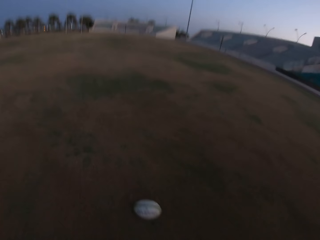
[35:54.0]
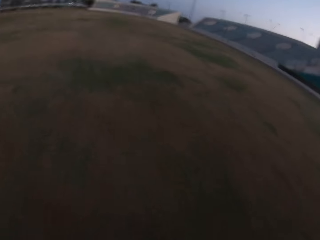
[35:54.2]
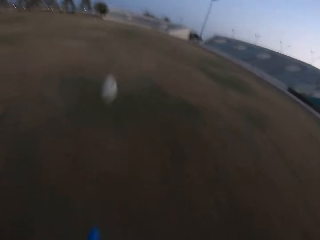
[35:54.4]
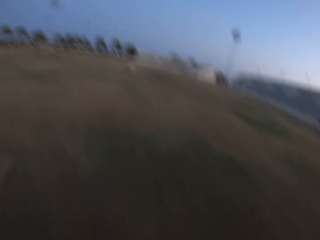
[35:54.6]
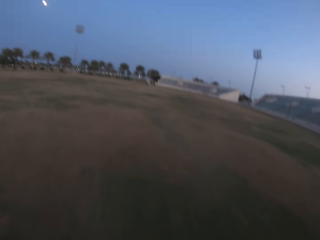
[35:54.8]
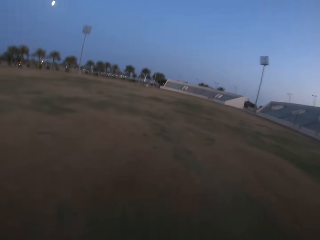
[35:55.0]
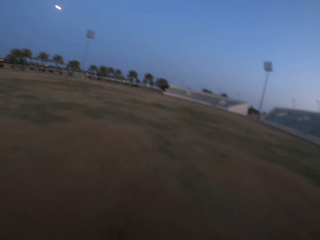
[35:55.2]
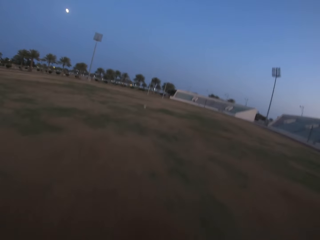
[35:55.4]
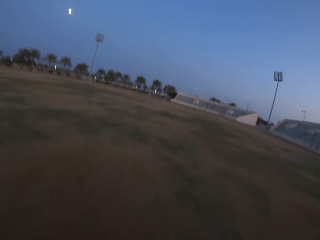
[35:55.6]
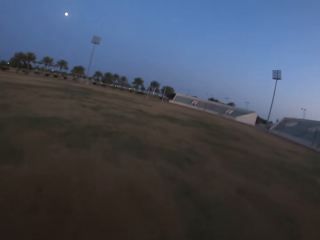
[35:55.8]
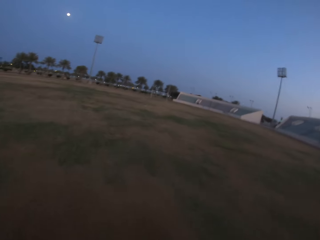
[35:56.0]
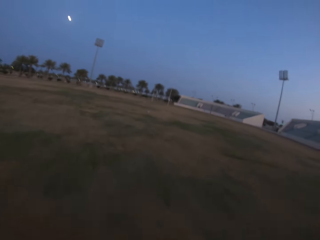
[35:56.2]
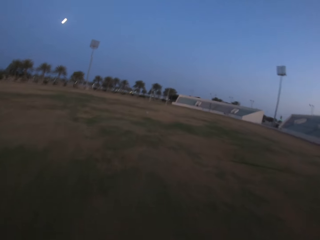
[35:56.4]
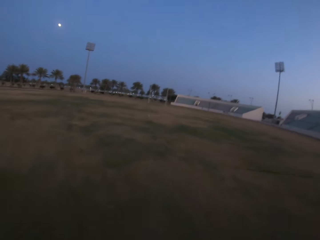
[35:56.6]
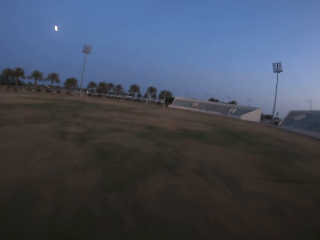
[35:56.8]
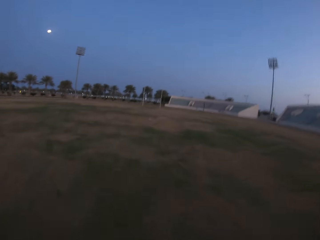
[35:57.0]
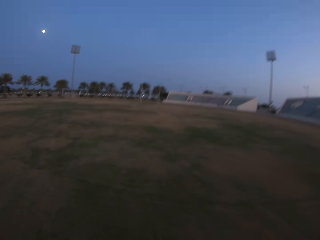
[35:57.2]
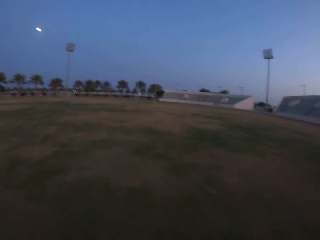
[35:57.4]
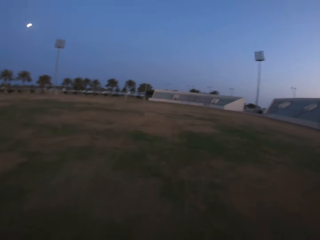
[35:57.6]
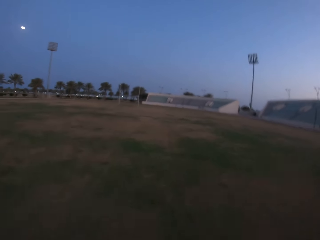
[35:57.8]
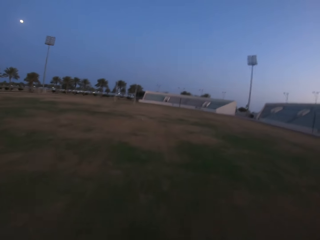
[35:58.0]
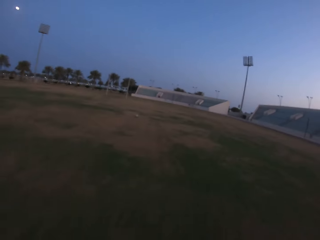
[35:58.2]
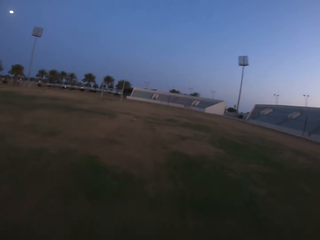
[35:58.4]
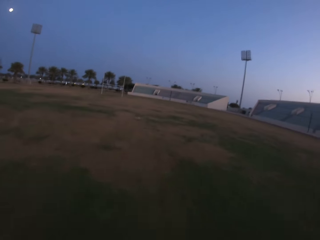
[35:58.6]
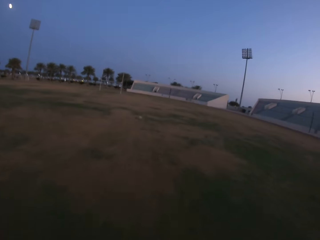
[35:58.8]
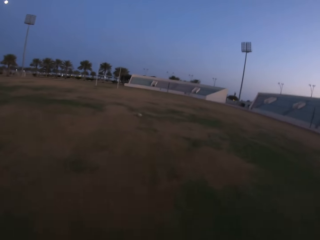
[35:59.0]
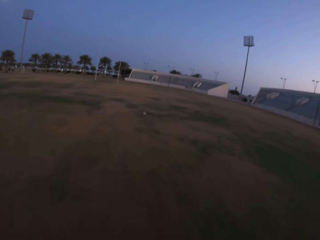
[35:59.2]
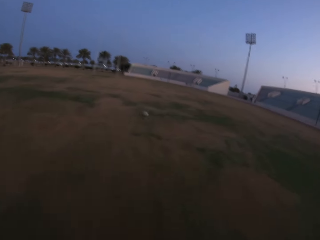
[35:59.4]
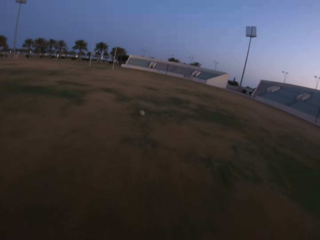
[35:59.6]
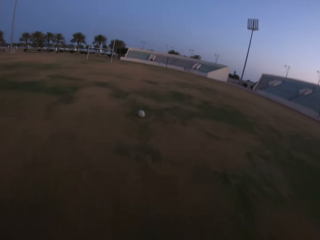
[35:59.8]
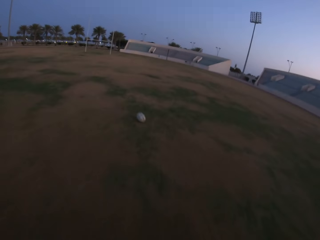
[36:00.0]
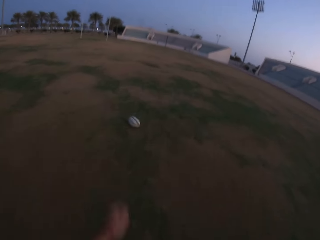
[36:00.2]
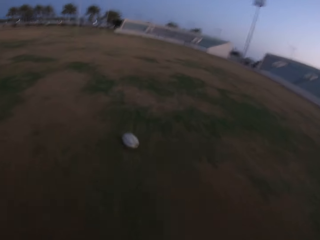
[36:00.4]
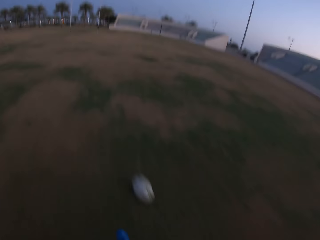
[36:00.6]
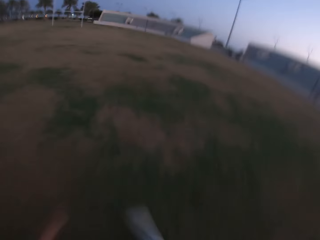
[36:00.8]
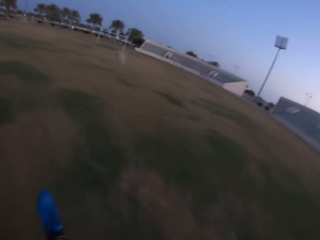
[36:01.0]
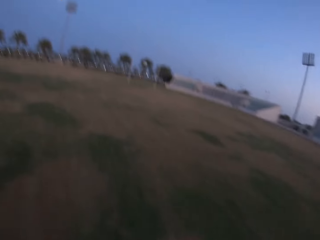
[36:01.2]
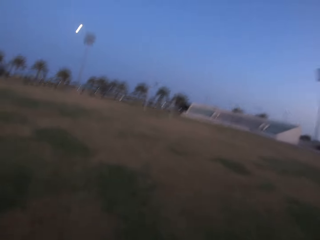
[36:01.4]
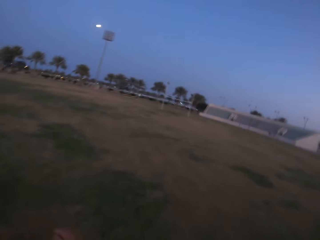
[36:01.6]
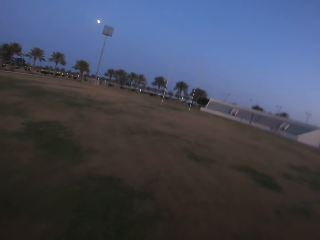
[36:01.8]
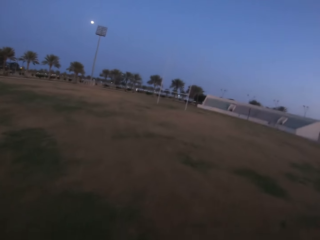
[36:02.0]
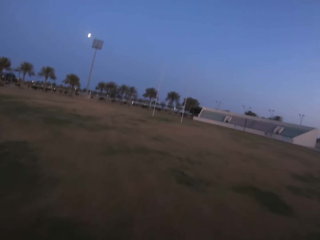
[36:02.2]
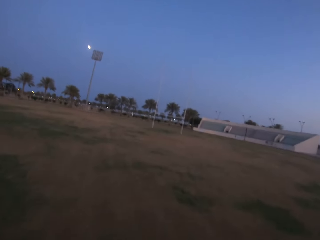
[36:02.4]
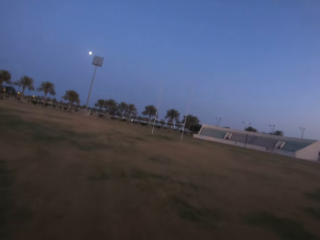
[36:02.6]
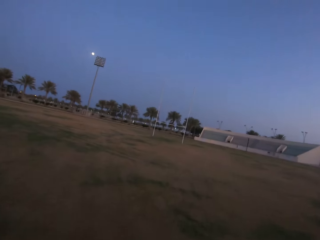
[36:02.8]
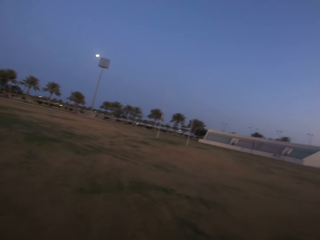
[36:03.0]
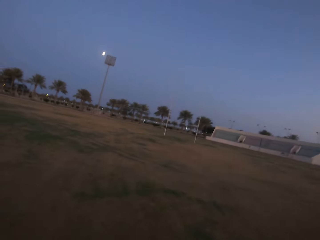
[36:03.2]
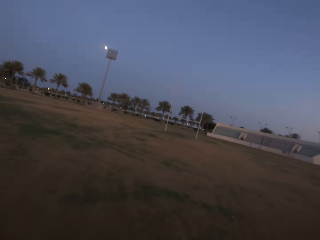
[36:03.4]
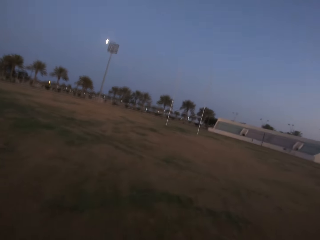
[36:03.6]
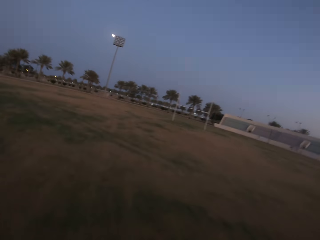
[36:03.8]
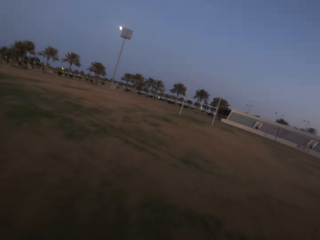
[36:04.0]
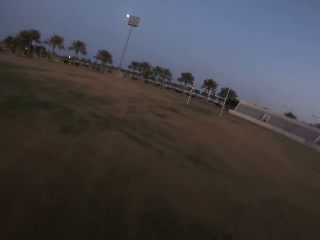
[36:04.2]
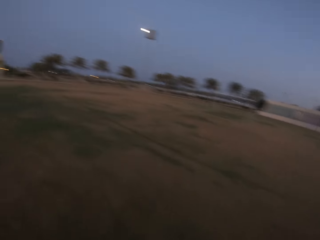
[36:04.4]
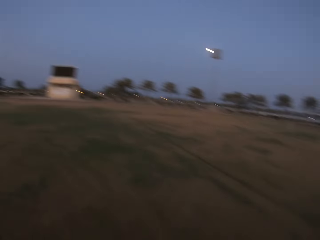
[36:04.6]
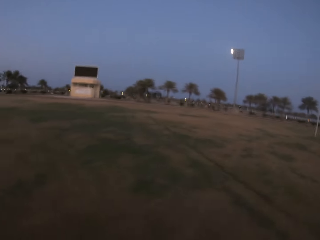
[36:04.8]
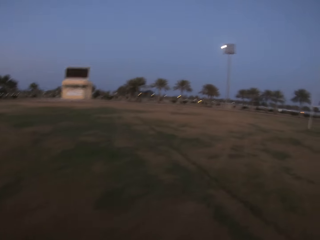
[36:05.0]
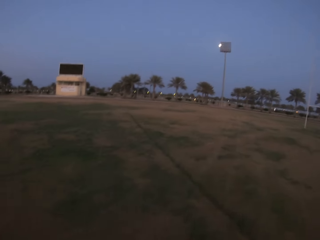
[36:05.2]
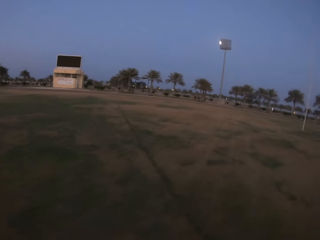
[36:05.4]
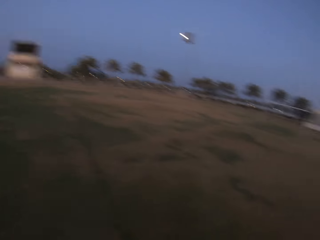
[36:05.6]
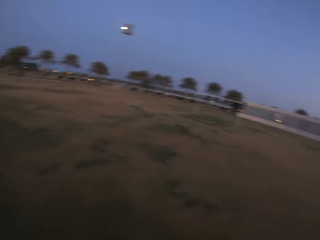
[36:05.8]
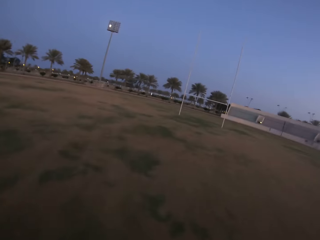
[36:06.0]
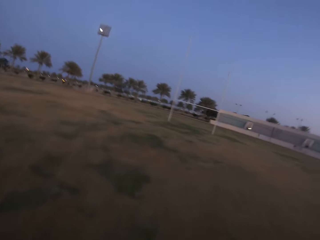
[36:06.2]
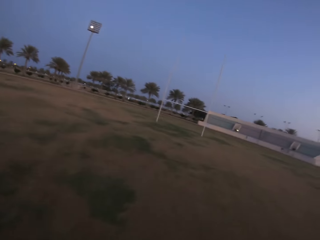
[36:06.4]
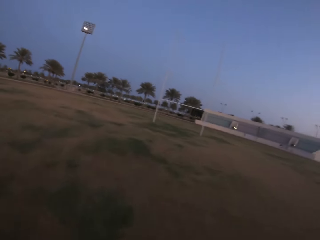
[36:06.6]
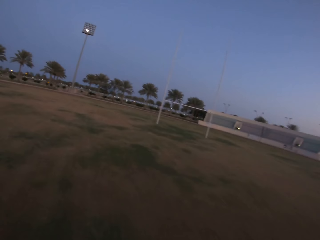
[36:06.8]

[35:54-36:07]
The camera wearer kicks the ball in the field. They run in the field. They kick the ball in the field. They run in the field.

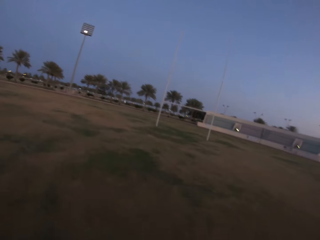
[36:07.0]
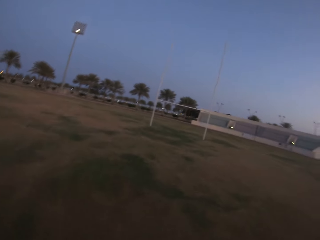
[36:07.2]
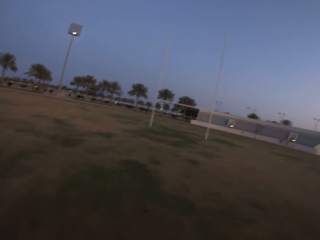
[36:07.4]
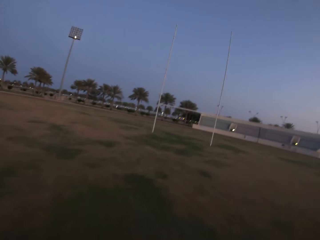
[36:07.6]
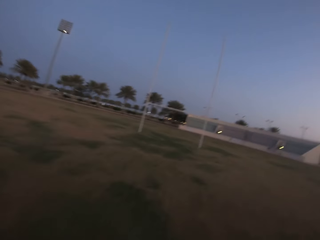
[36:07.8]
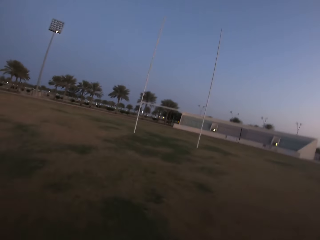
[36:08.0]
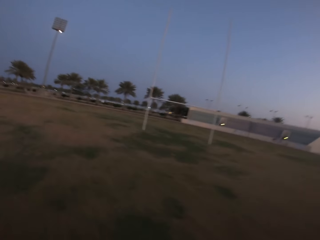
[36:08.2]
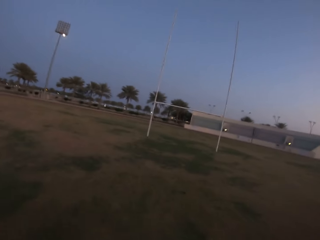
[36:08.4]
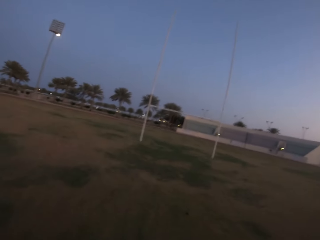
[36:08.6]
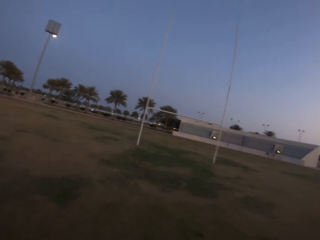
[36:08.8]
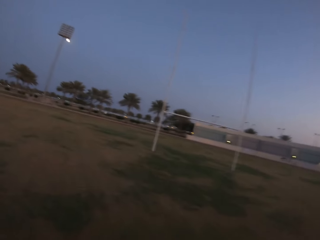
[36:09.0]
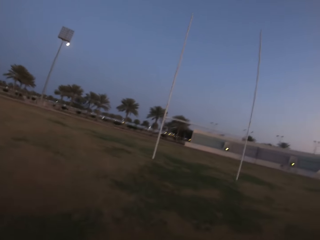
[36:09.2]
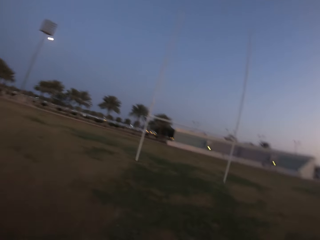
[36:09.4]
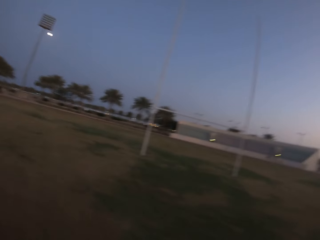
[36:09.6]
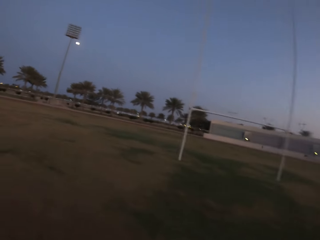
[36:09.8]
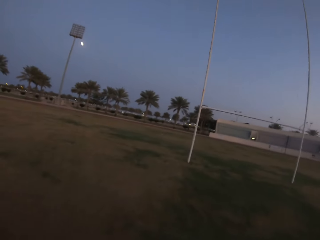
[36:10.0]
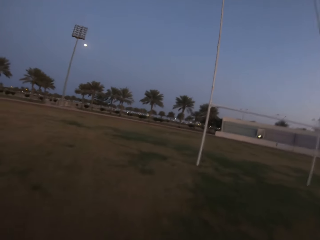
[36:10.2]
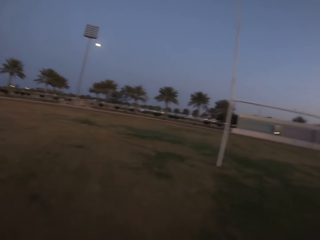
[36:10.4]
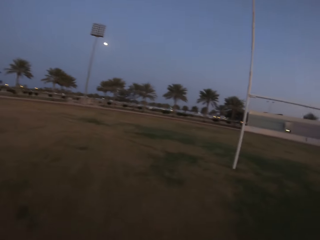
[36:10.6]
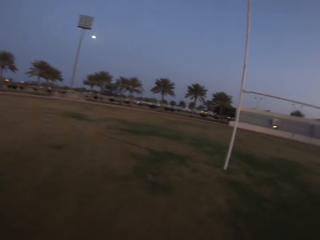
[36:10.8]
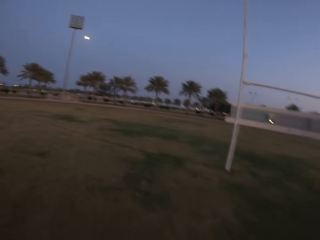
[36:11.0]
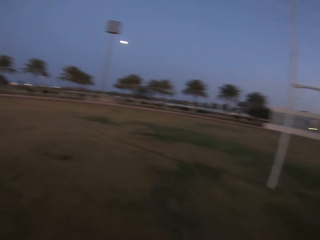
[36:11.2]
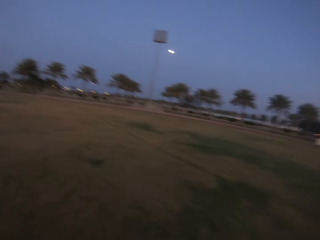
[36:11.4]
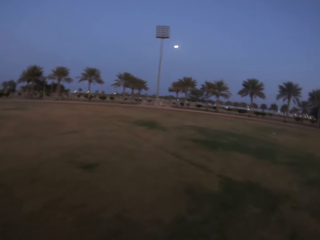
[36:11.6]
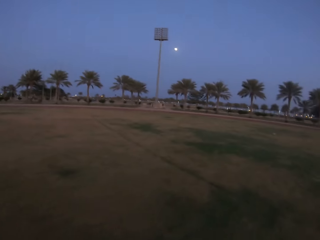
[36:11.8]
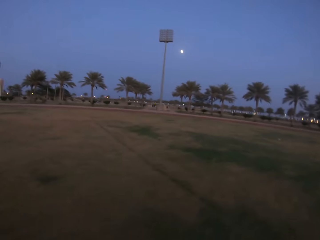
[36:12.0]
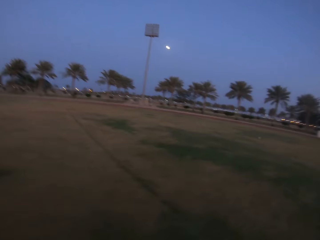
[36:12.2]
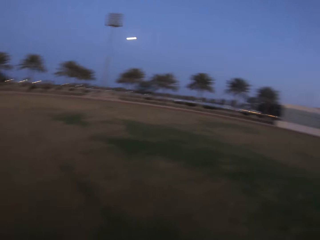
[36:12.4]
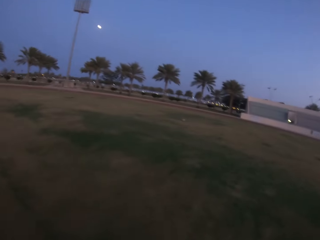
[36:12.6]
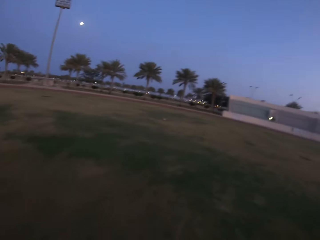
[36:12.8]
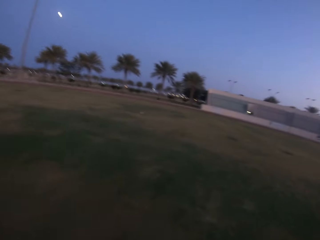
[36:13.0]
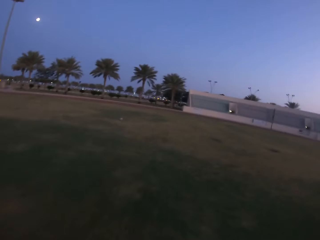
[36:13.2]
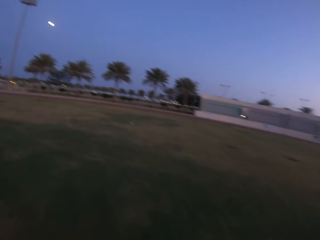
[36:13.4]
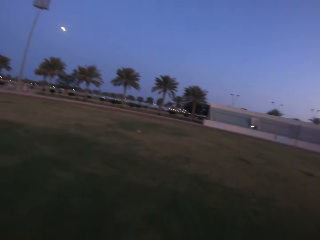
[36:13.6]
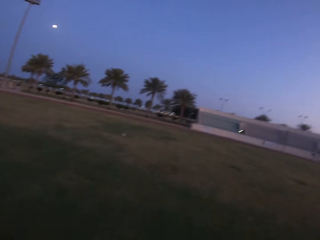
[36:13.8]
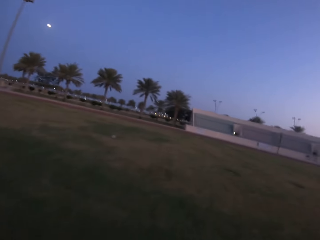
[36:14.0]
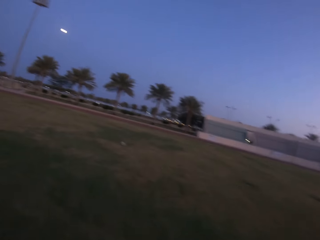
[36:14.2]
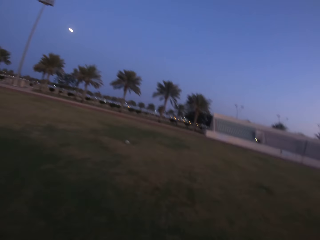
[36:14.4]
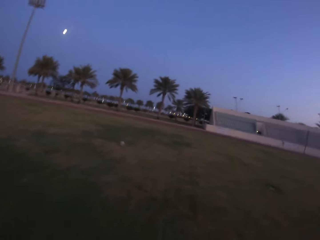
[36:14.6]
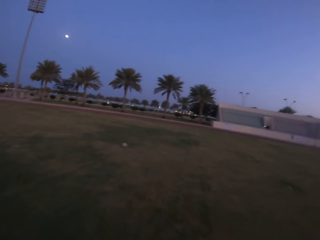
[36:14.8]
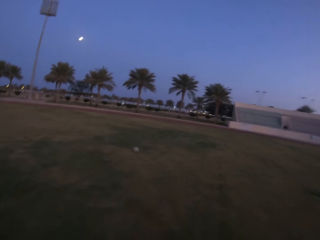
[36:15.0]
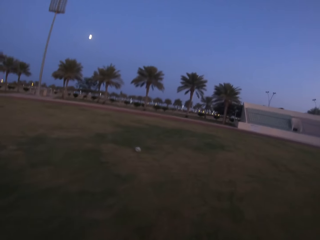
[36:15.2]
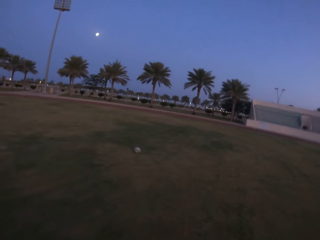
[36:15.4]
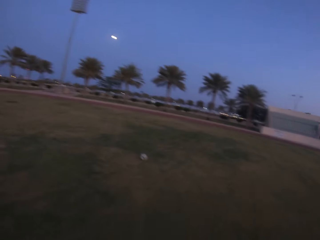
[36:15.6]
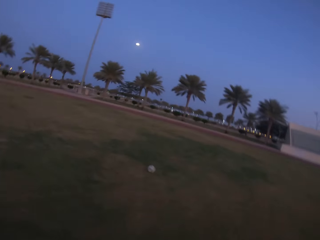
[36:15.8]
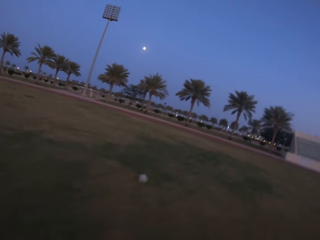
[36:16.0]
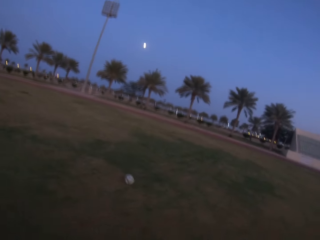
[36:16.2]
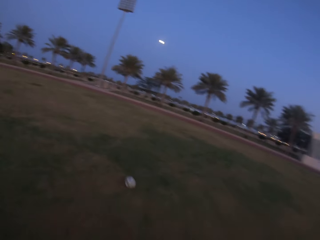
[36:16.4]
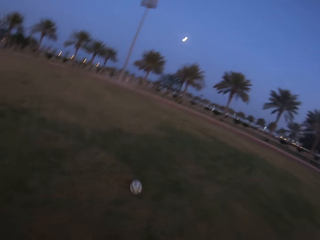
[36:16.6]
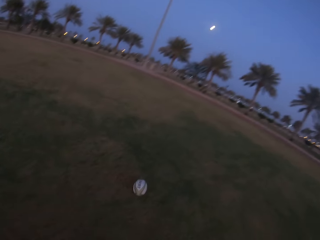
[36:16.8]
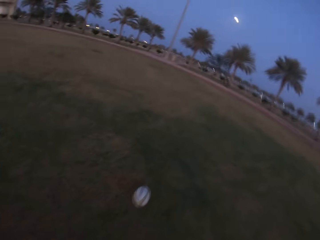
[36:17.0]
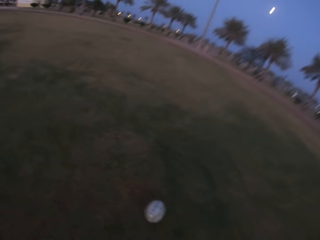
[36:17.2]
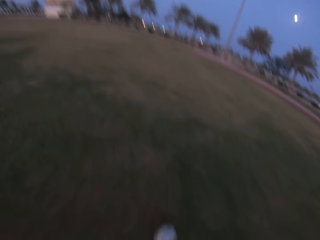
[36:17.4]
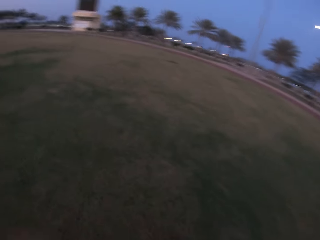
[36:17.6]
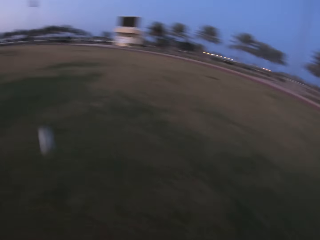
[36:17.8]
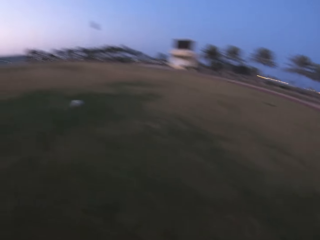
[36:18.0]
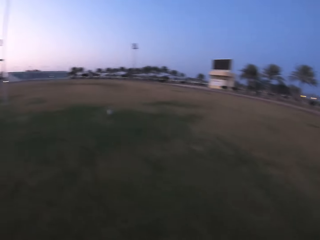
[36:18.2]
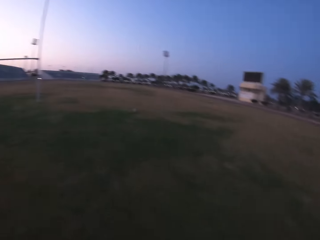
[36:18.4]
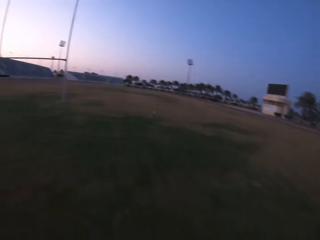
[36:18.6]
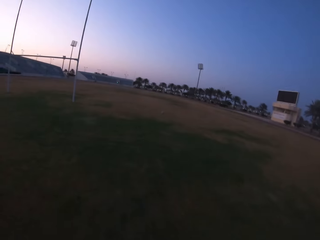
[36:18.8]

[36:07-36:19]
The camera wearer kicks the ball in the field. They run towards the ball.
